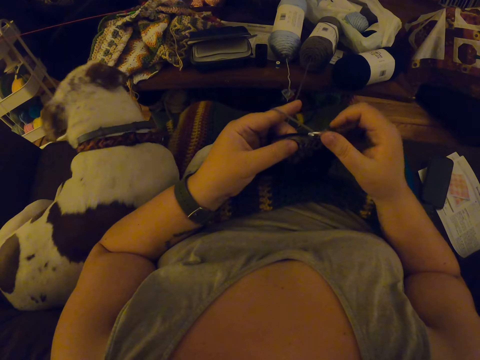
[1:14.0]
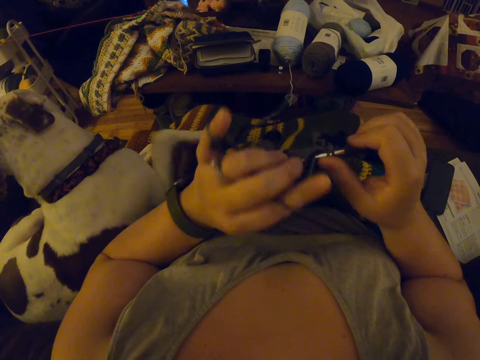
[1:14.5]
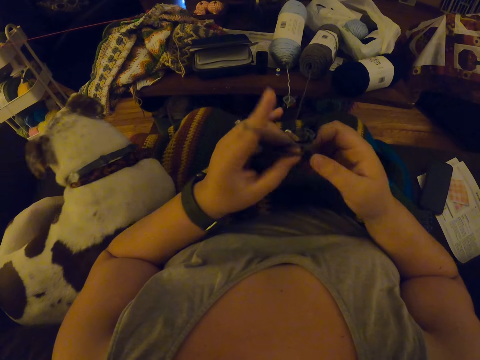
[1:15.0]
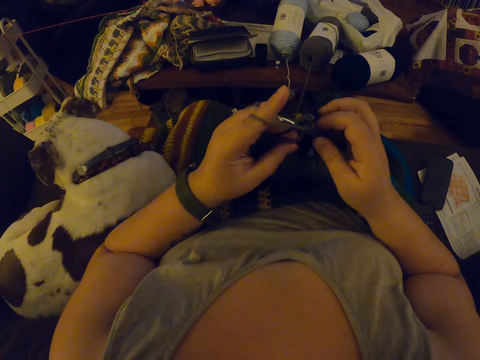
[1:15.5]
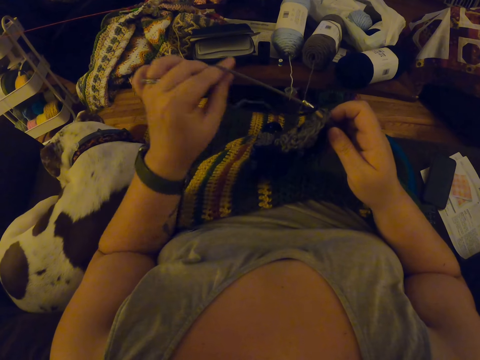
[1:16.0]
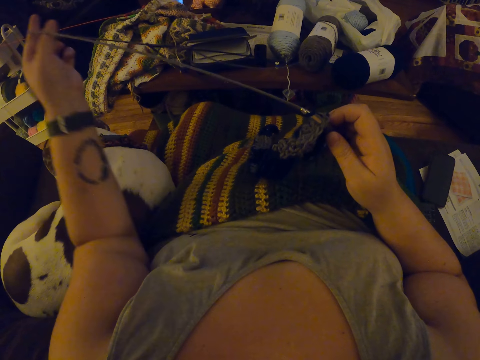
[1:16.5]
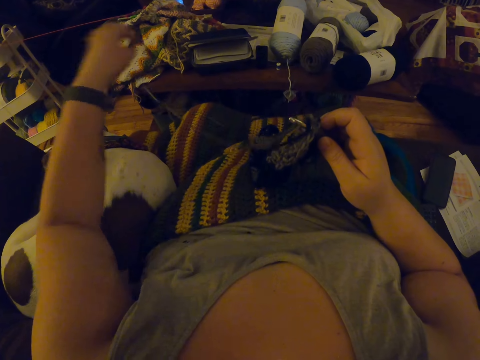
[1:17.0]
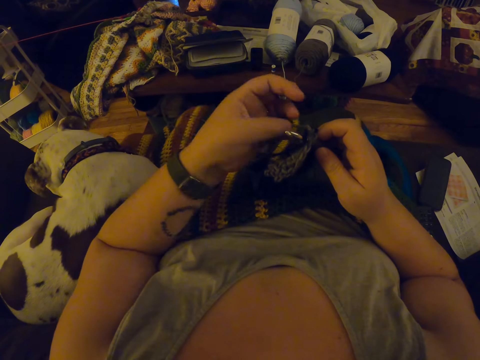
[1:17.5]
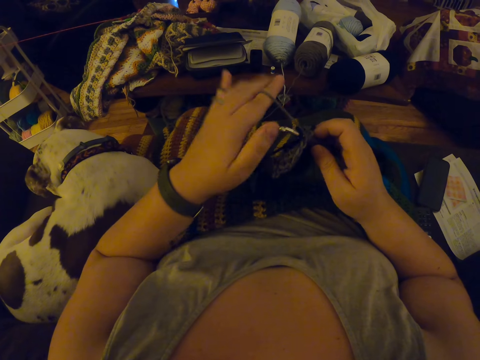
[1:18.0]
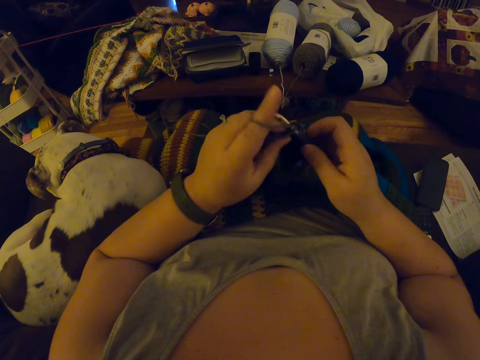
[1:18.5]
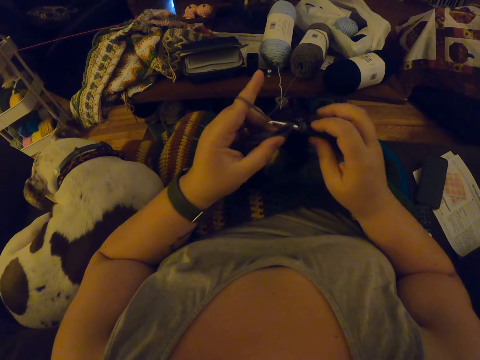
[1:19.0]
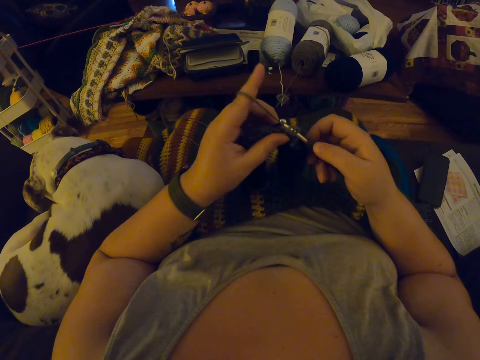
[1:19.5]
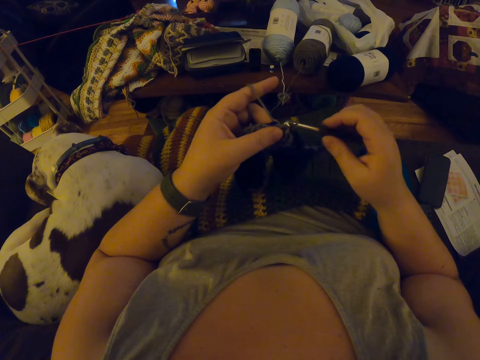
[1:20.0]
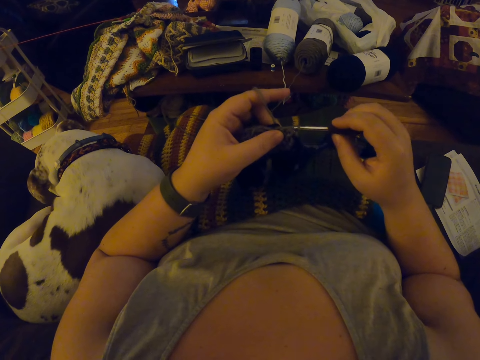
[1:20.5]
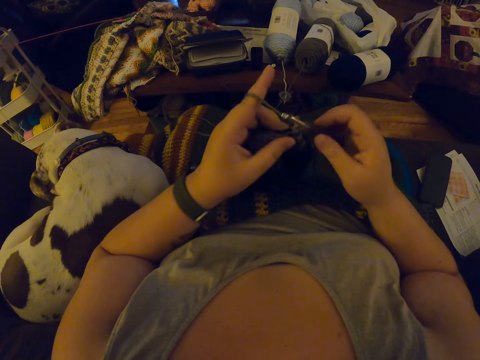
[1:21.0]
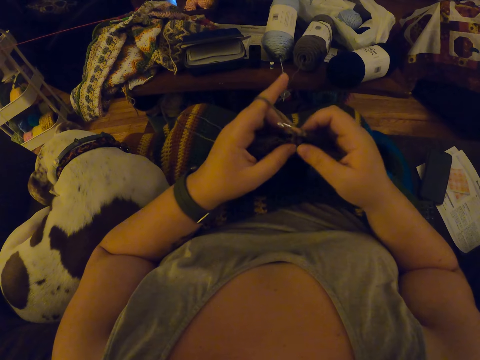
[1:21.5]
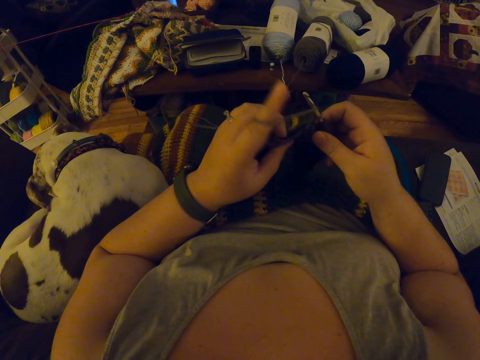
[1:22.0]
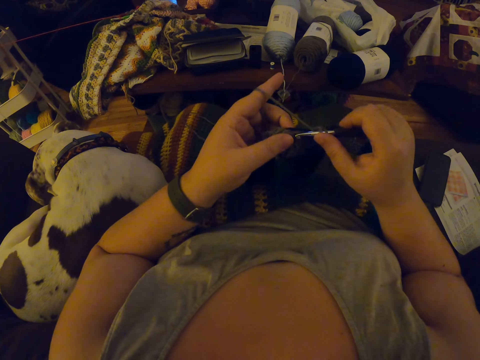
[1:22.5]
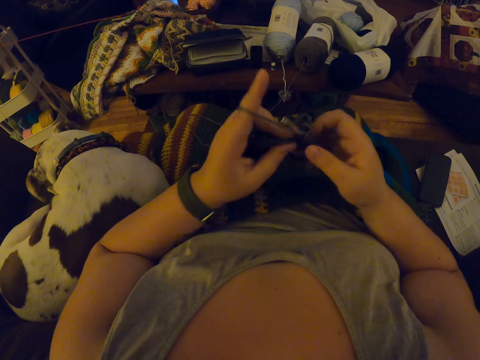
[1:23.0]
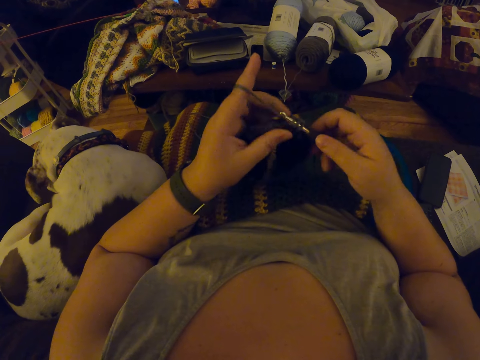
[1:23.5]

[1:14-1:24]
The camera wearer draws the two yarns. She moves the thread over. She hangs the black yarn on her left index finger. She knits the thread.

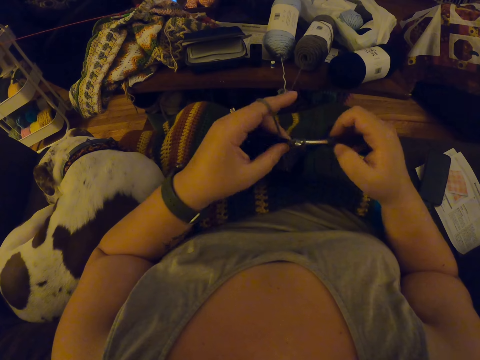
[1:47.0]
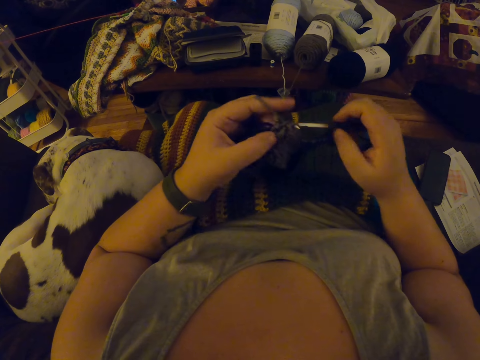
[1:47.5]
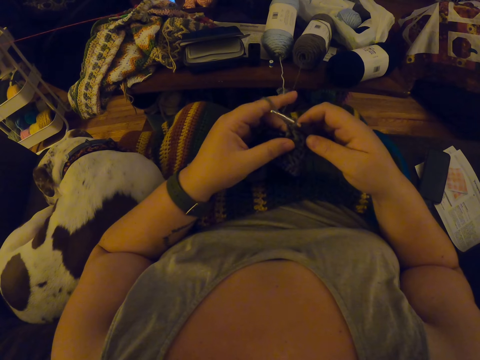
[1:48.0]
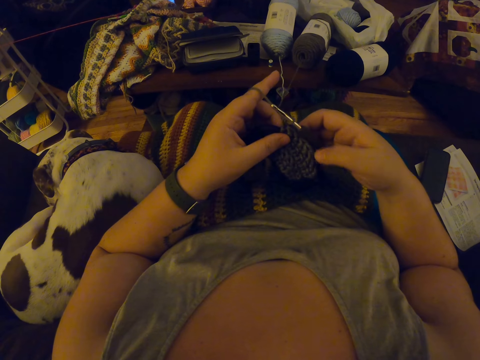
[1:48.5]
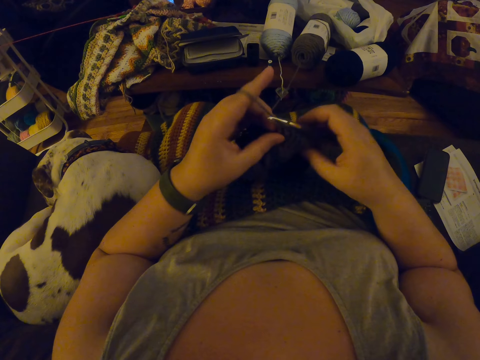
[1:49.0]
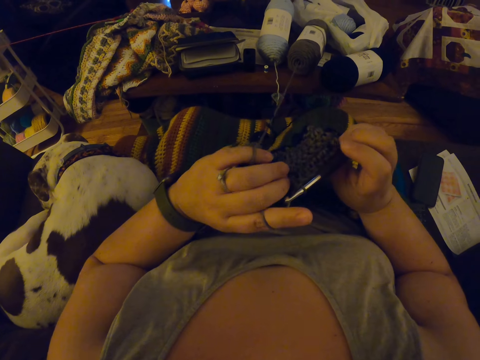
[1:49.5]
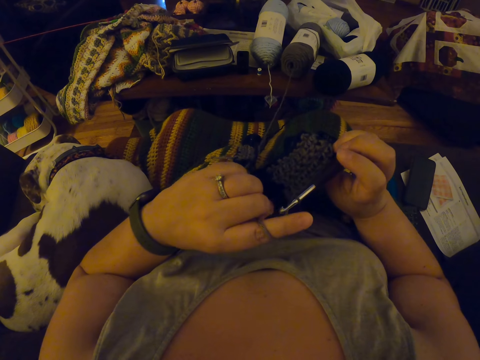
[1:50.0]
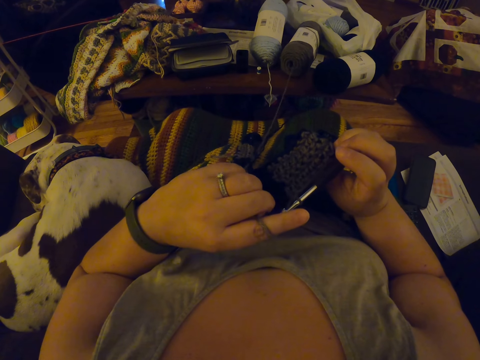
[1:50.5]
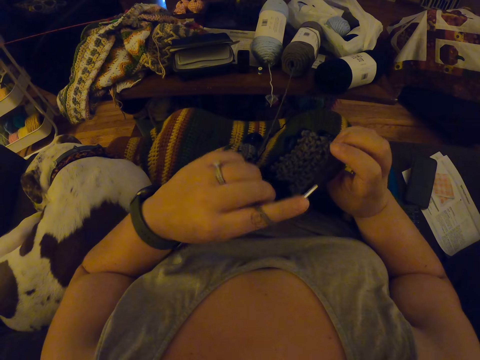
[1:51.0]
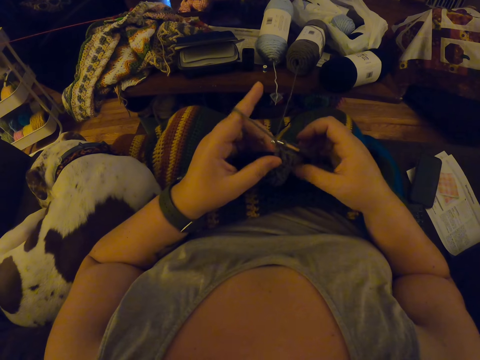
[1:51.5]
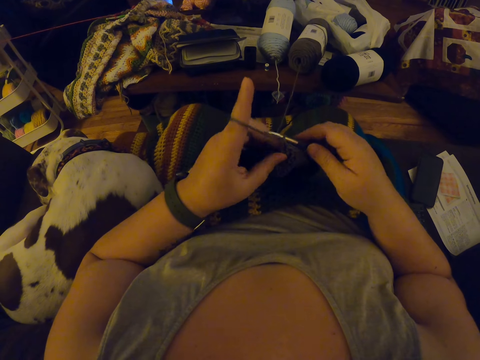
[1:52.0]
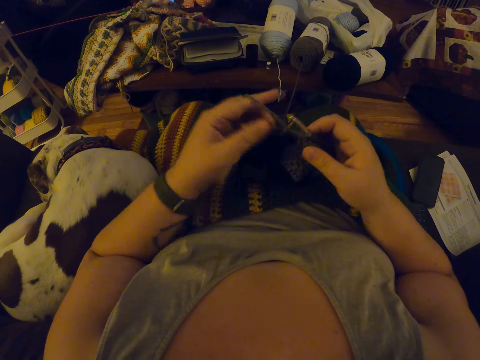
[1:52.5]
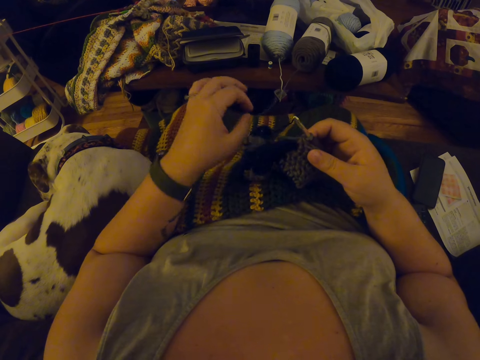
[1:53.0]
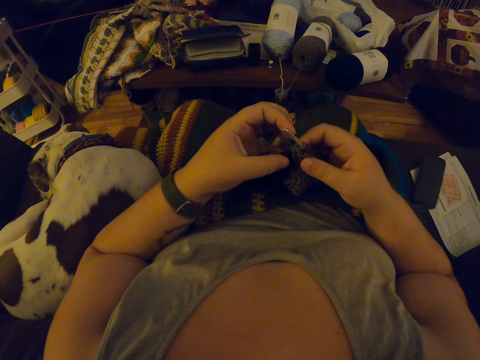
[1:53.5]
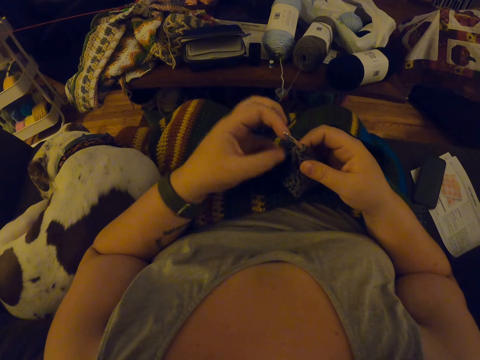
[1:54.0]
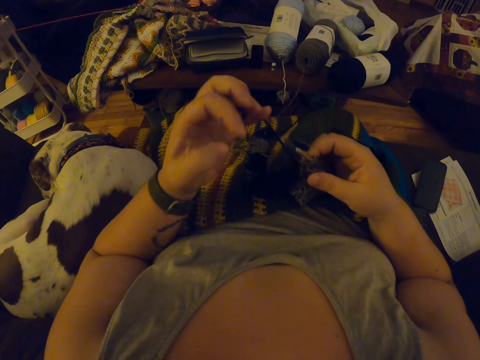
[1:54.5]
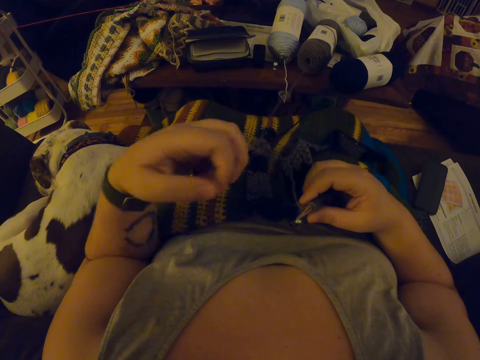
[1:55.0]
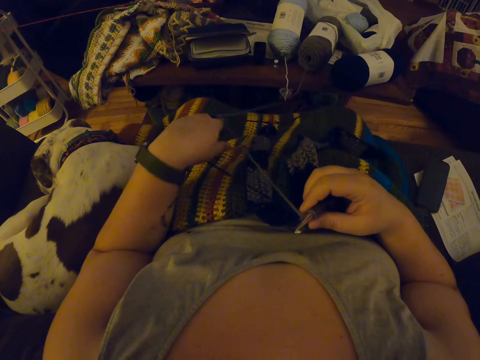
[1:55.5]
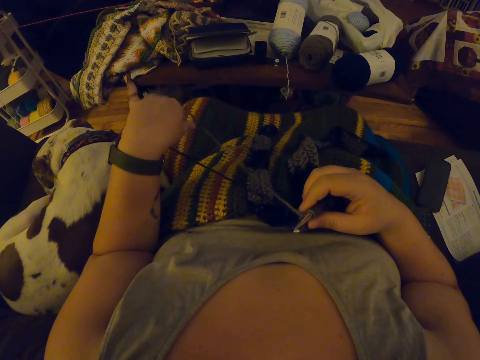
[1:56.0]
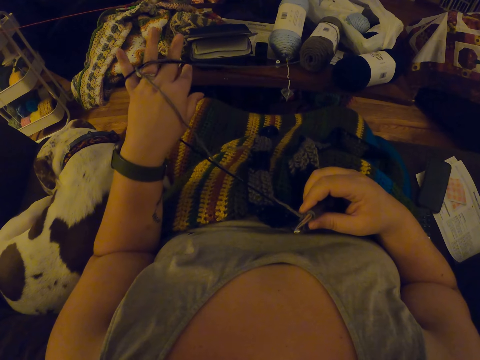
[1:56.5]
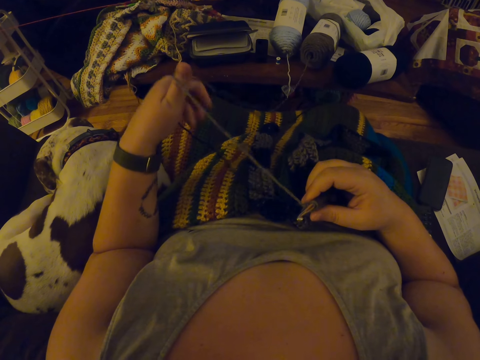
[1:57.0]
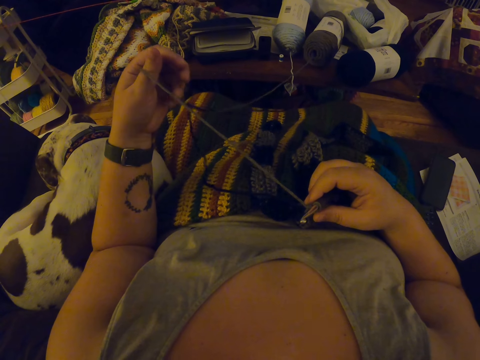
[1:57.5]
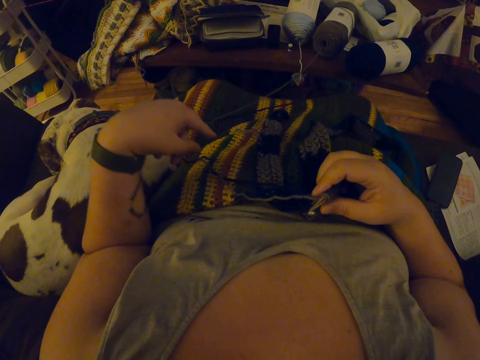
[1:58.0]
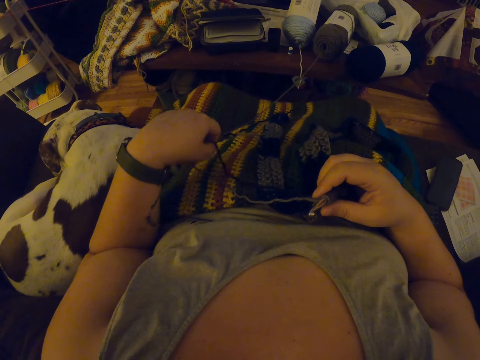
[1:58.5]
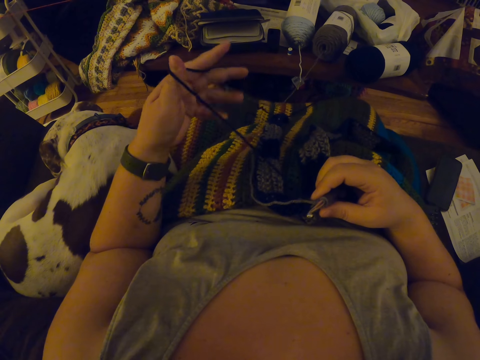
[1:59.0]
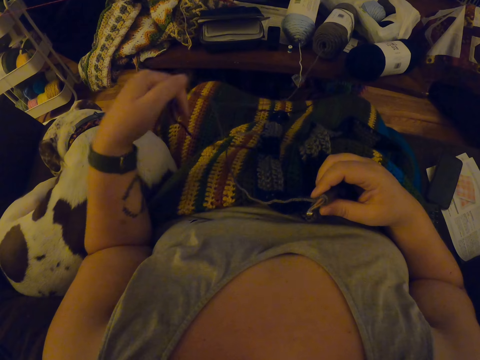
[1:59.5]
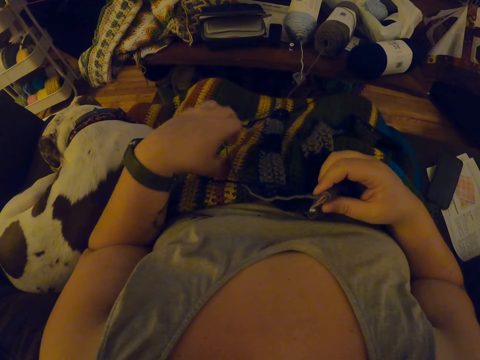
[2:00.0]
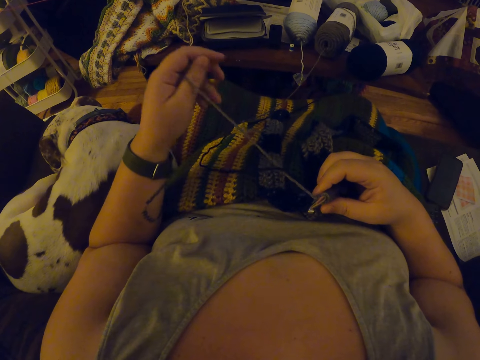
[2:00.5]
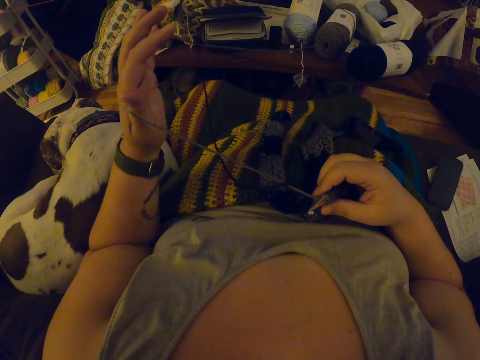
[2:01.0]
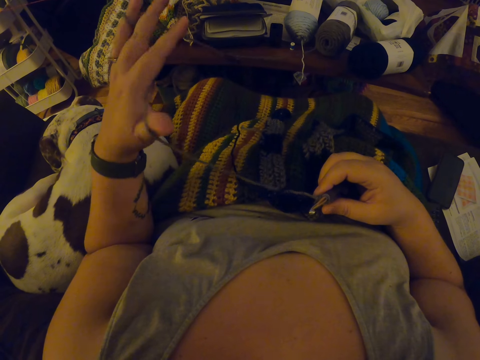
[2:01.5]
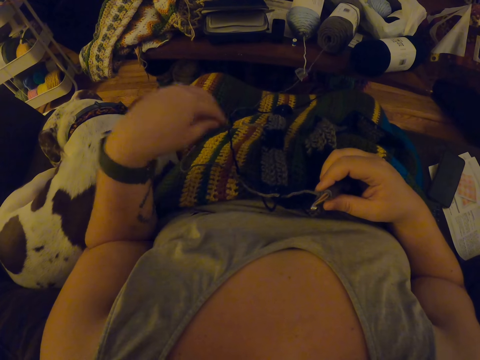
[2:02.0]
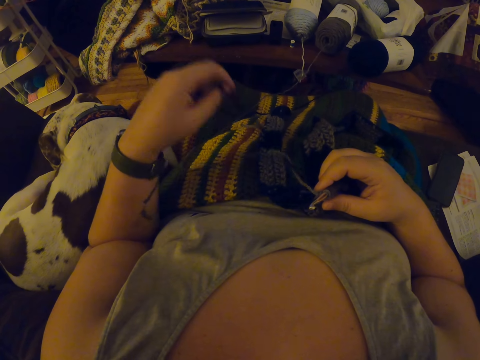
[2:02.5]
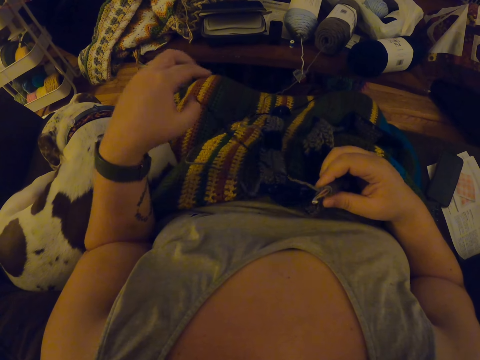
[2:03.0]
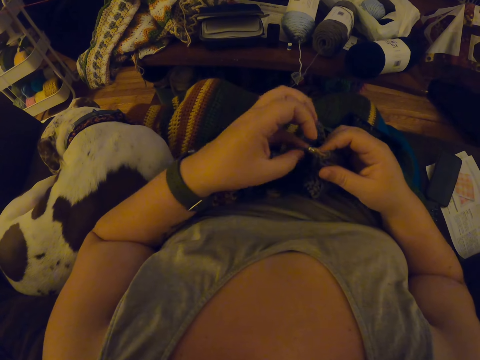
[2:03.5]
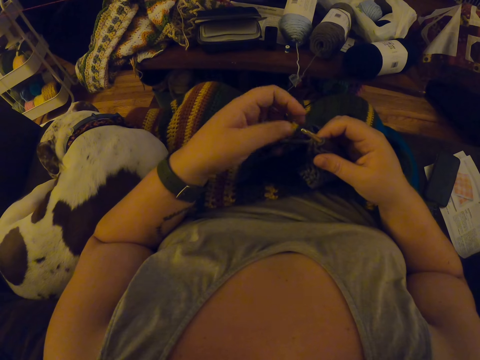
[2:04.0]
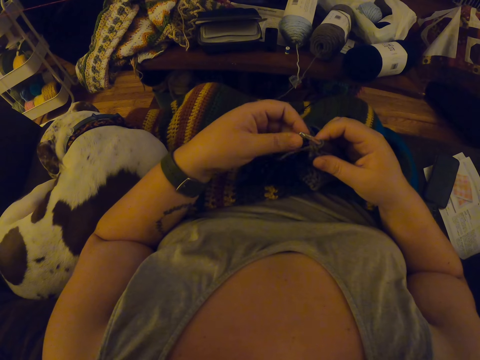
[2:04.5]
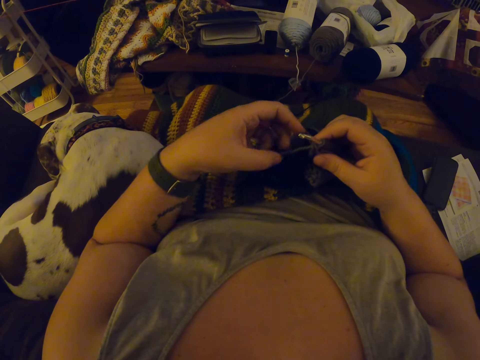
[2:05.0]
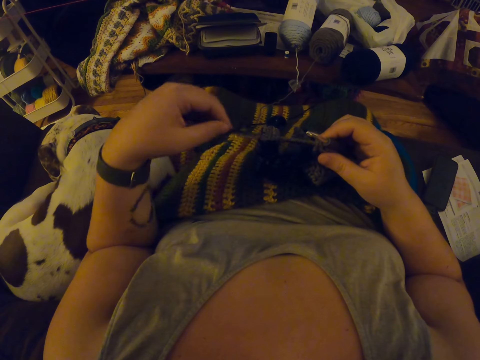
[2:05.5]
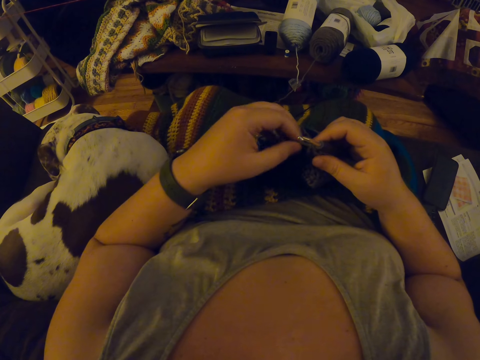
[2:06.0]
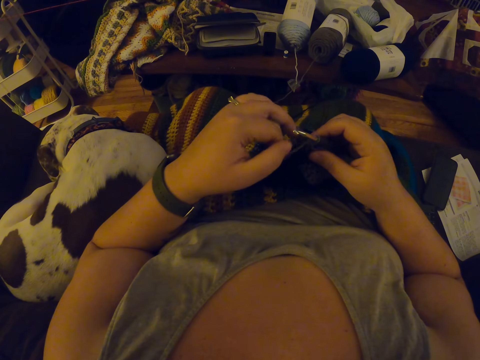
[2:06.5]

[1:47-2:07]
The camera wearer examines the crochet or piece of cloth in her hands. She turns the piece of cloth over. She makes the crochet thread. She unhangs the grey yarn from her left index finger. She sorts out the two yarns.
